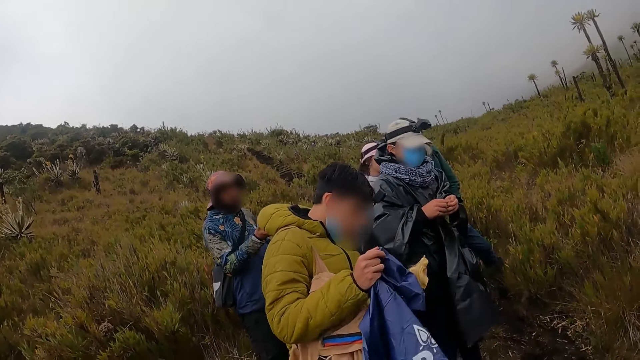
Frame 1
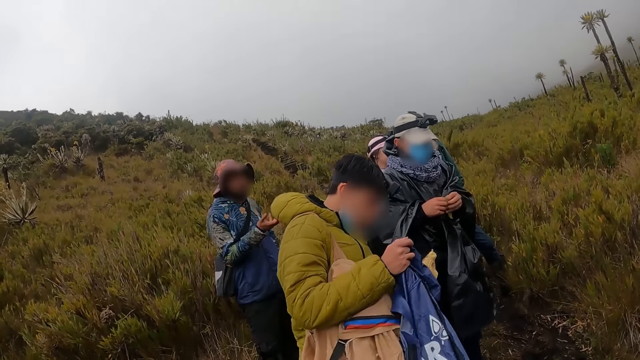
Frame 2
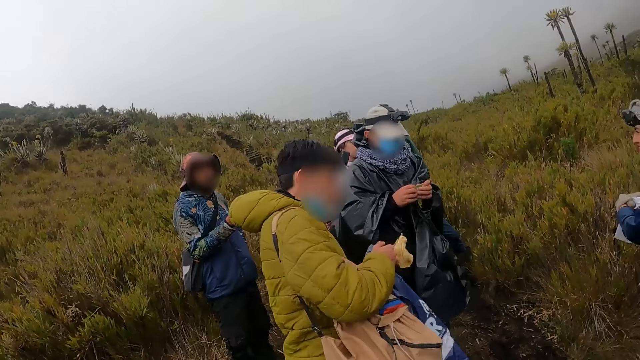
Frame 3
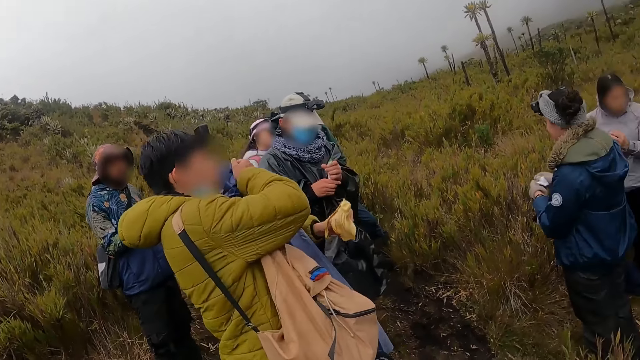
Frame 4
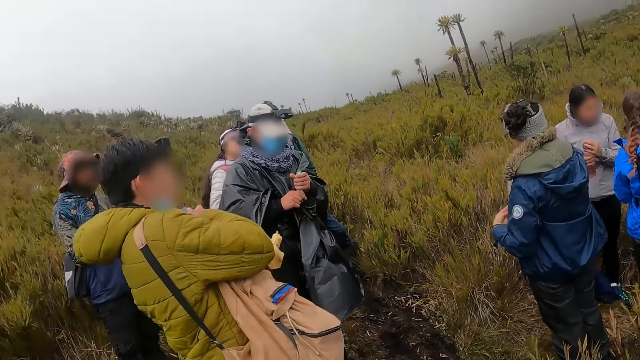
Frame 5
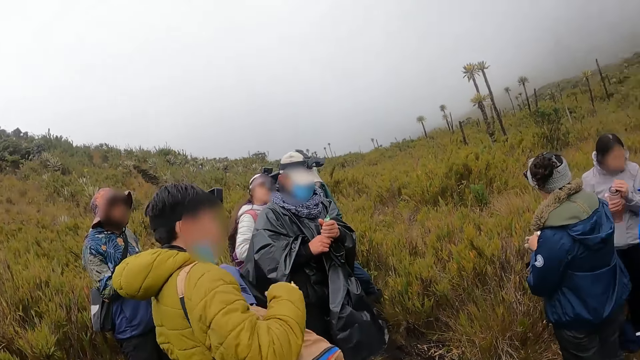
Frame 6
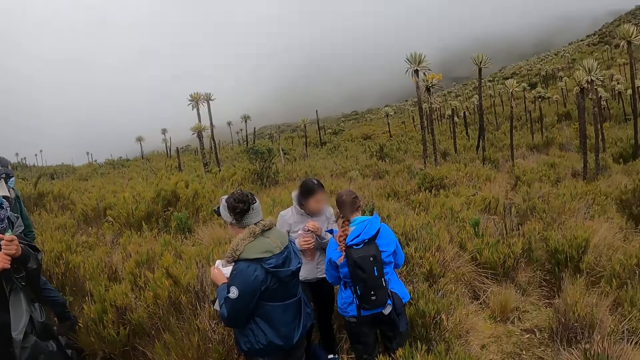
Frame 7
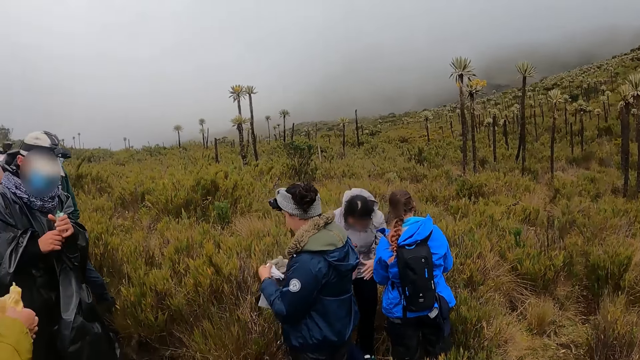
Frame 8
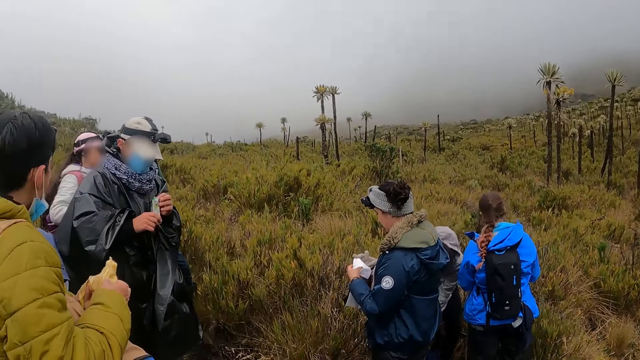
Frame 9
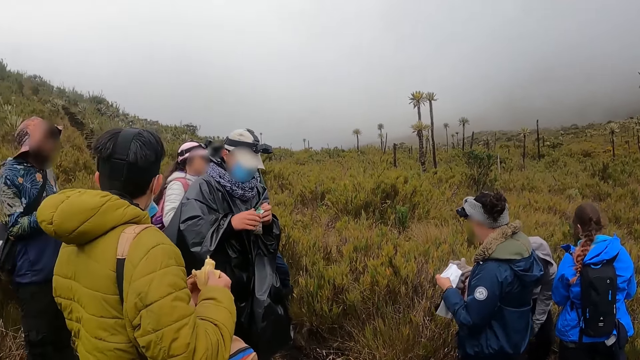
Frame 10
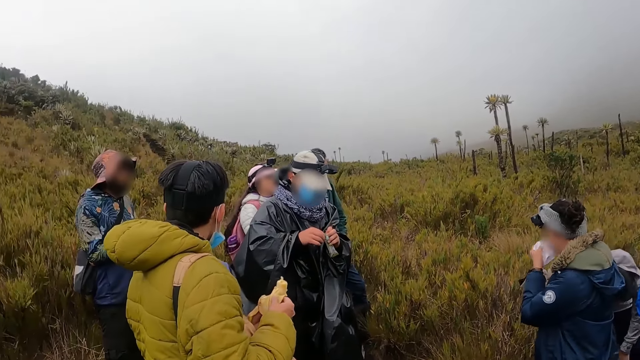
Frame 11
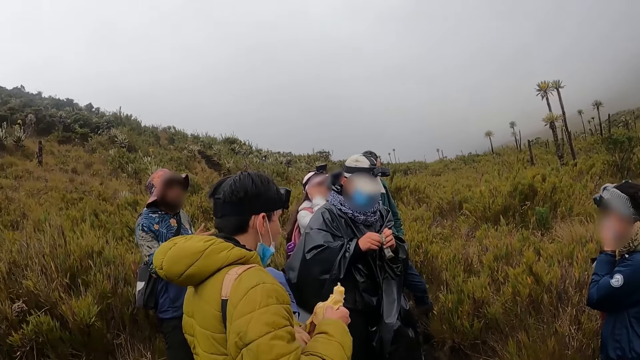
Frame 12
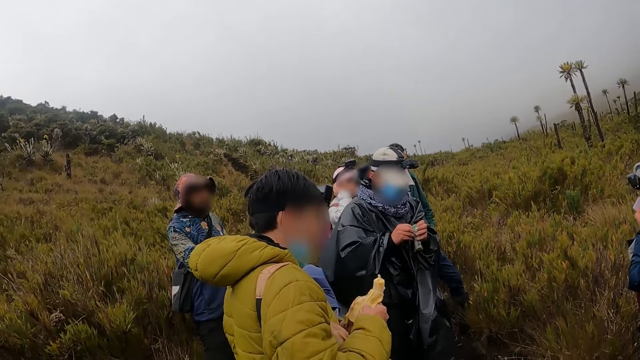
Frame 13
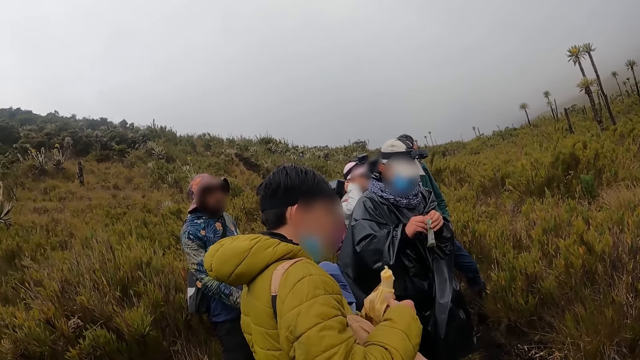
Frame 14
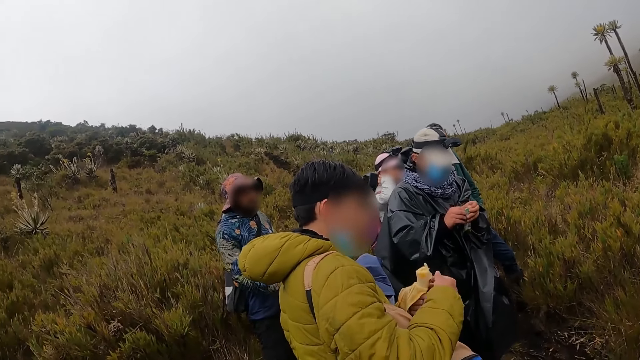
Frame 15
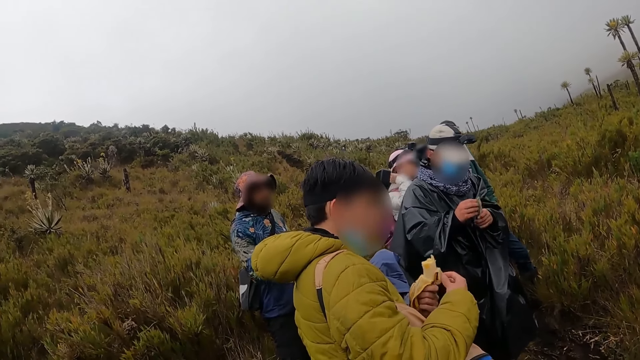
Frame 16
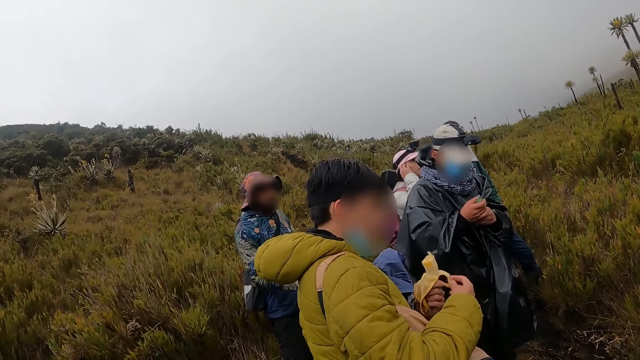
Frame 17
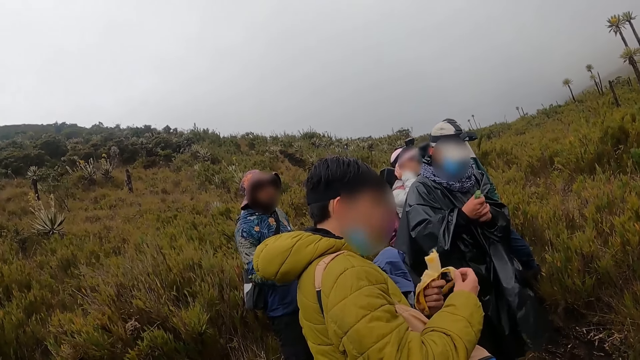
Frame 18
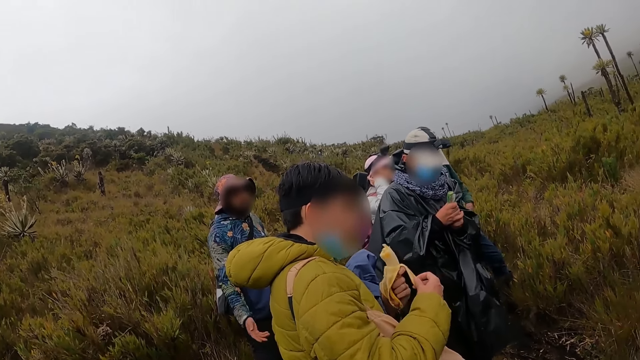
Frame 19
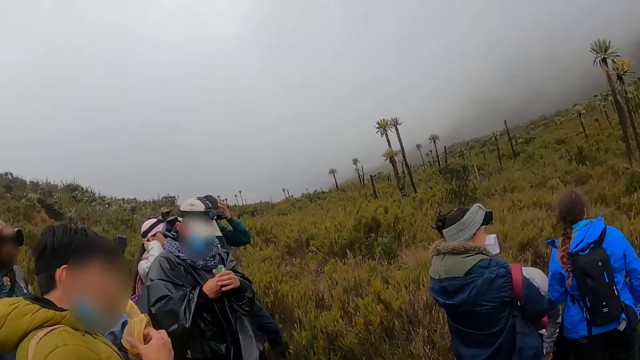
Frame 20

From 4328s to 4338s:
The camera wearer looks around. A man peels the plantain with his right hand. Another man opens a pack of chocolate with both hands.

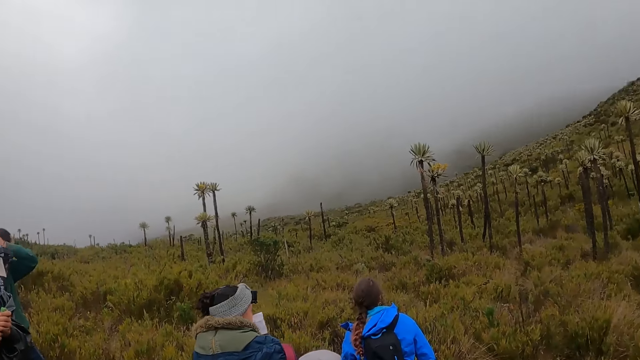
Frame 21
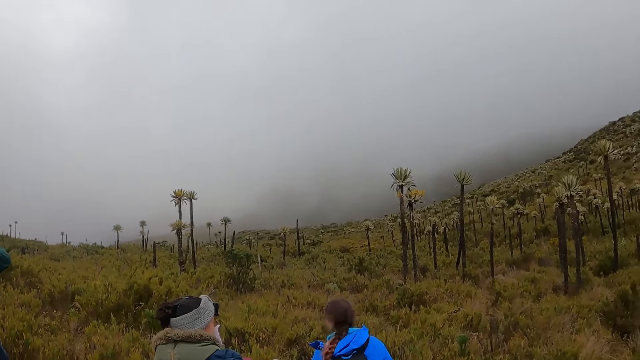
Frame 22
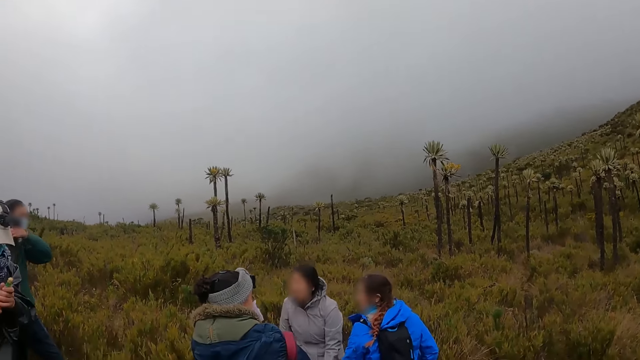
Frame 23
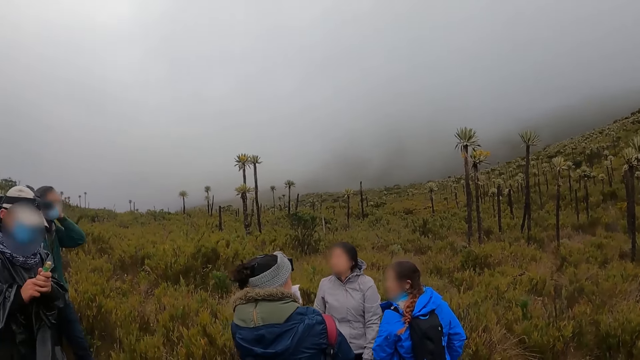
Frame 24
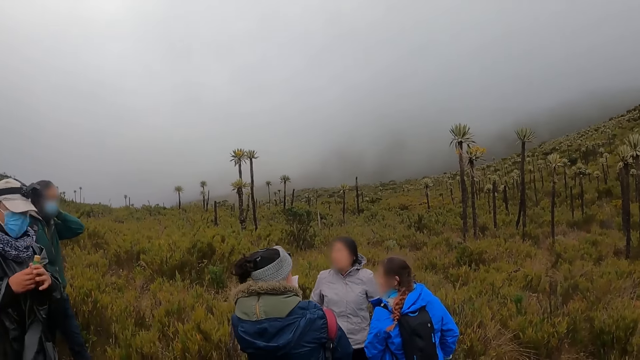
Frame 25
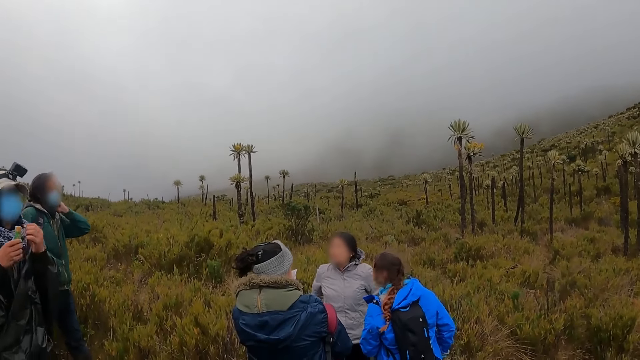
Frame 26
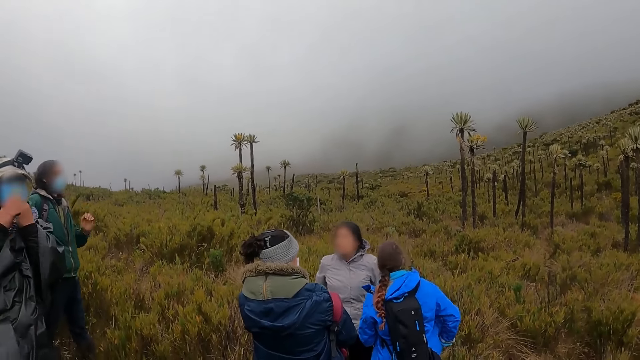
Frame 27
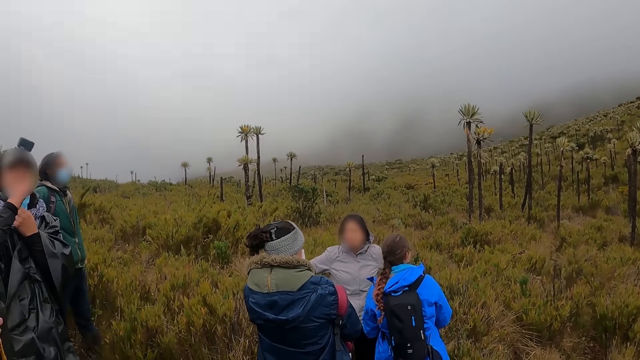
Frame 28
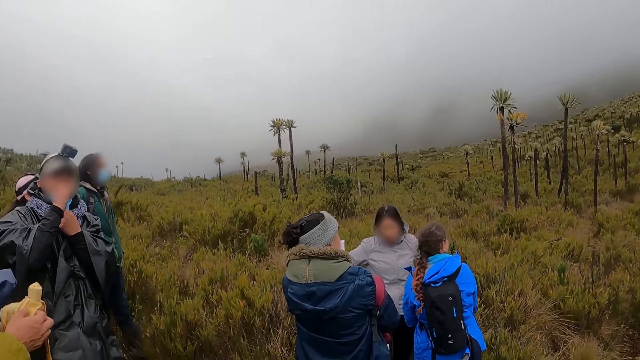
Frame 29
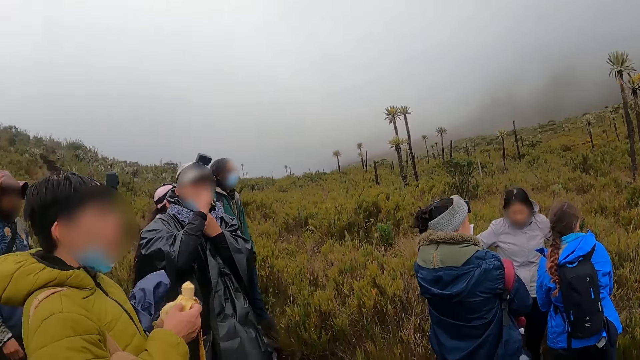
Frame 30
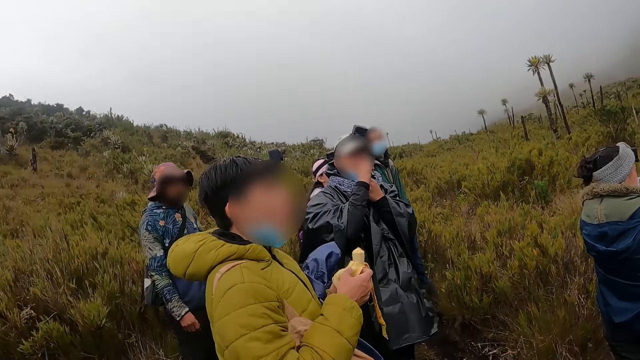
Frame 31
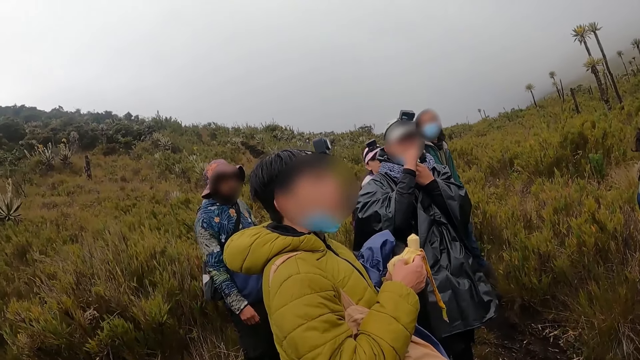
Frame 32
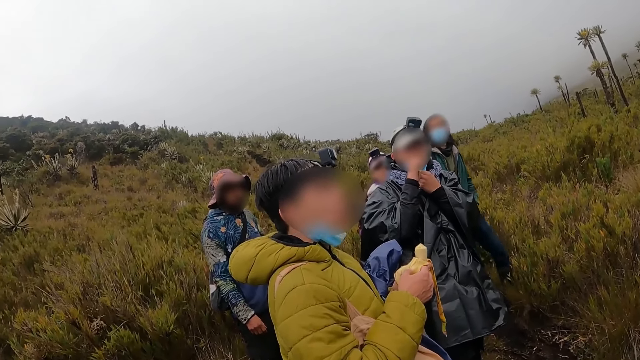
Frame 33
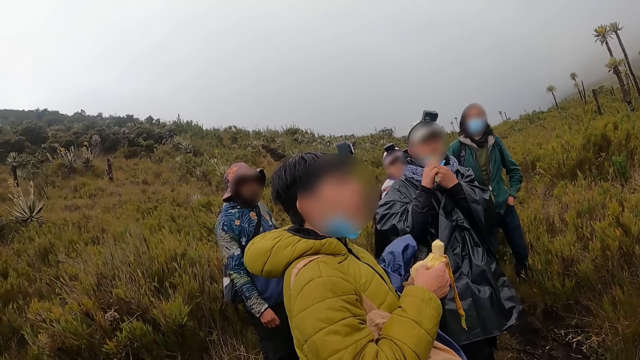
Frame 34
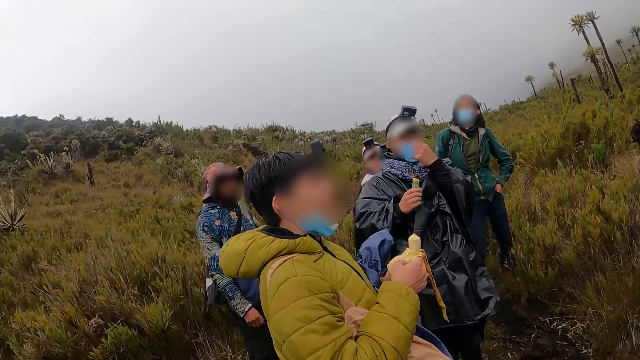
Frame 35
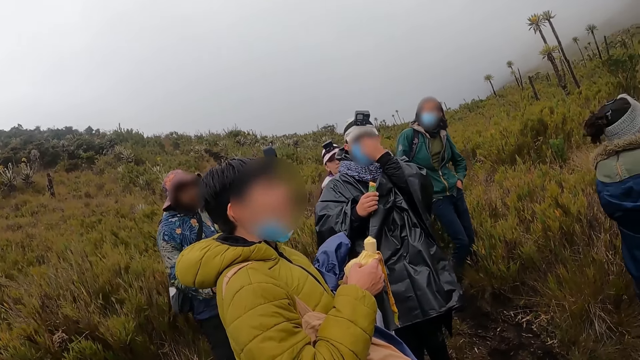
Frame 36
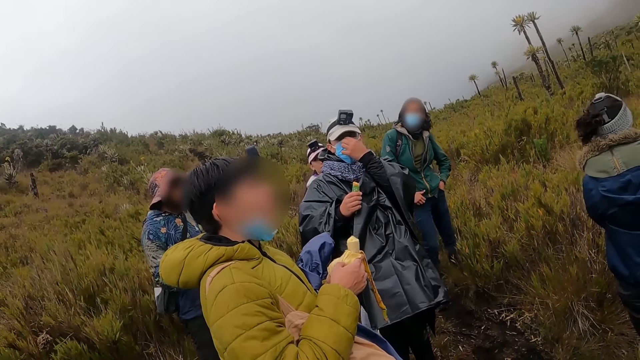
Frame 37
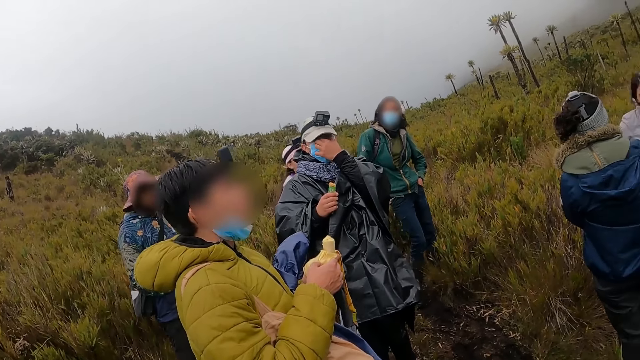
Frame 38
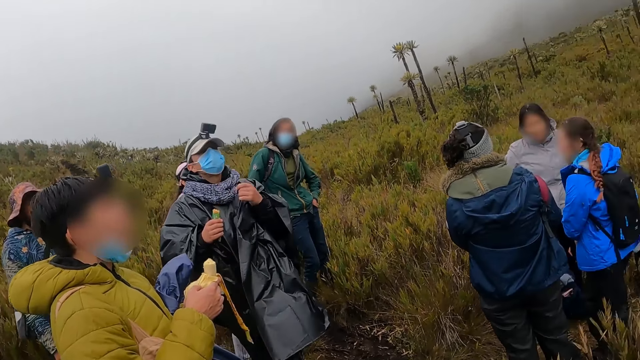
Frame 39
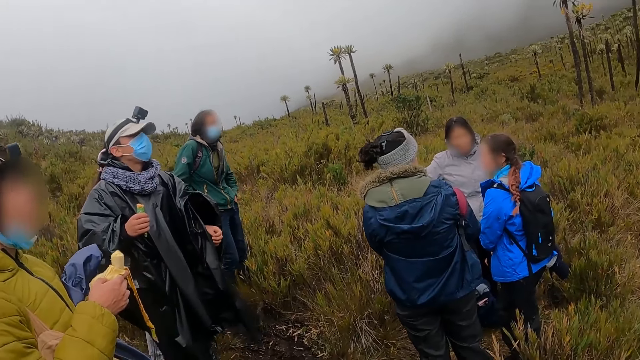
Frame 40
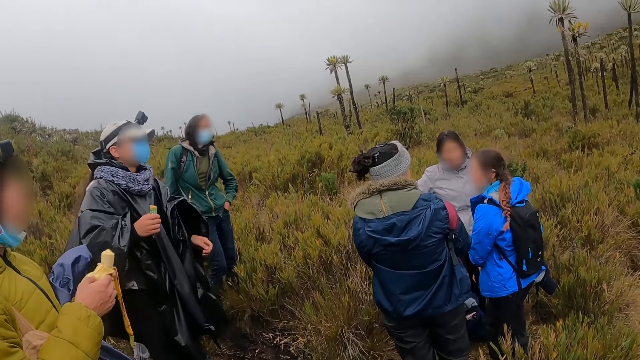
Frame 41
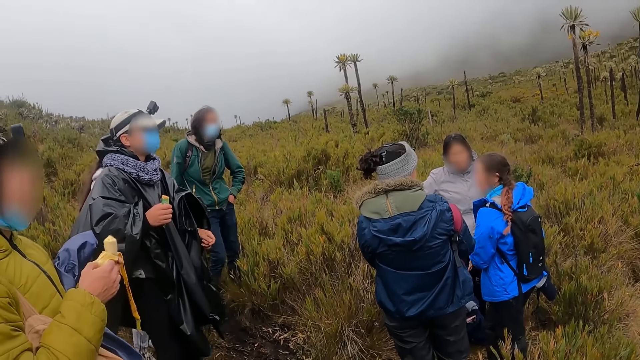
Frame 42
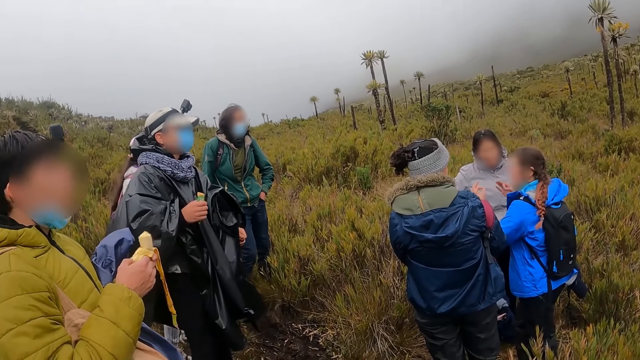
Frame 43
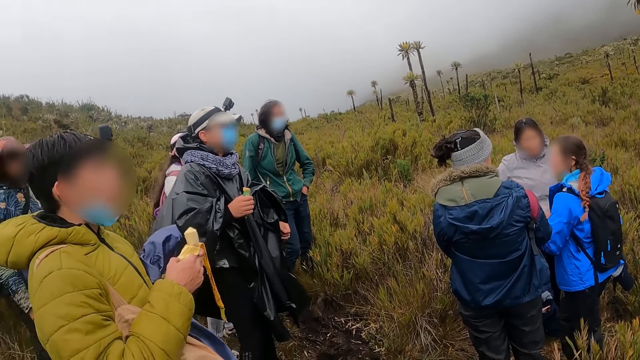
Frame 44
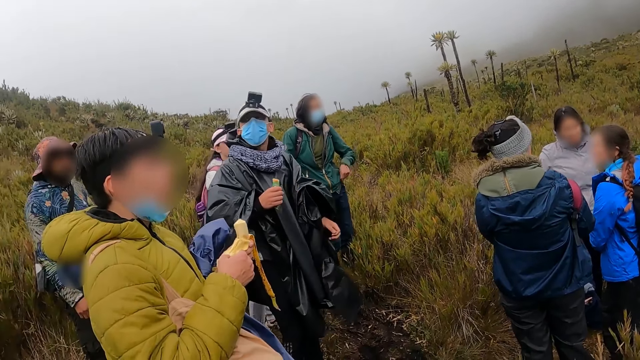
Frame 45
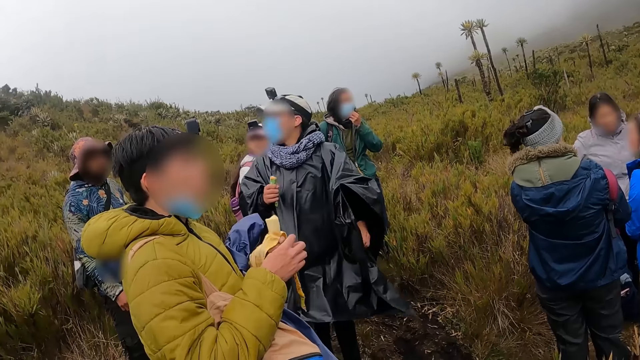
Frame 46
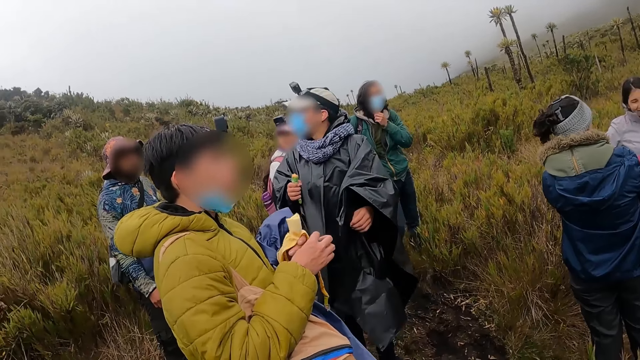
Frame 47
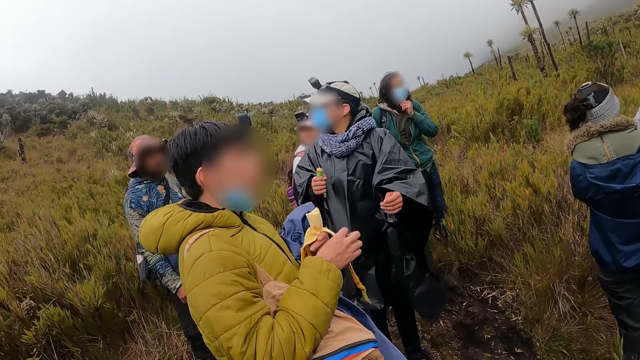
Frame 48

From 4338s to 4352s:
The camera wearer looks around. A man adjusts a nose mask on his face with his left hand. The man eats snacks with his right hand. Another man makes a step. The camera wearer looks around. A third man looks around. The camera wearer looks around. A woman lifts both hands. The camera wearer looks around. The third man looks around.
